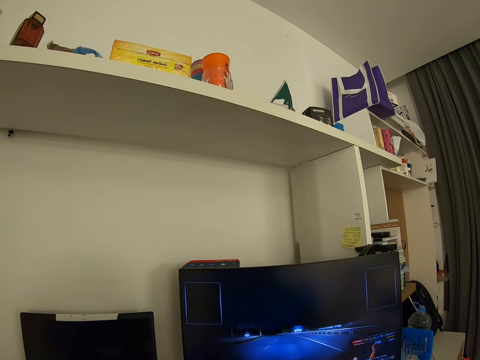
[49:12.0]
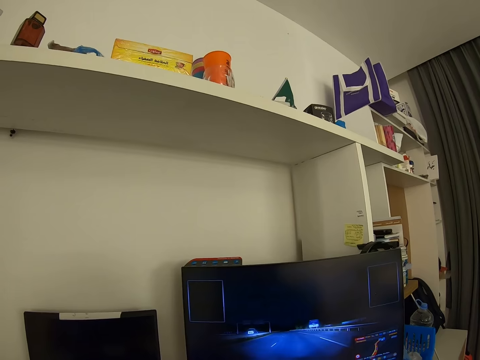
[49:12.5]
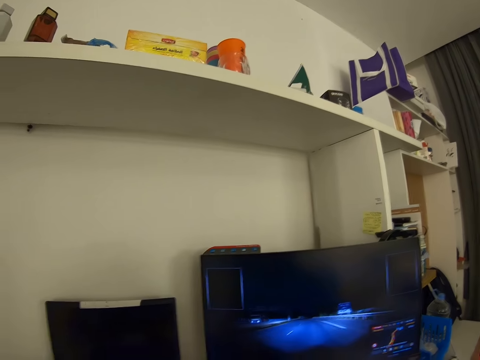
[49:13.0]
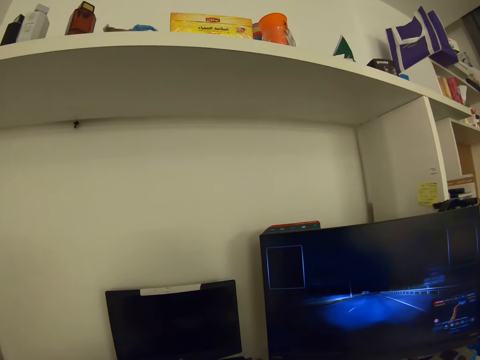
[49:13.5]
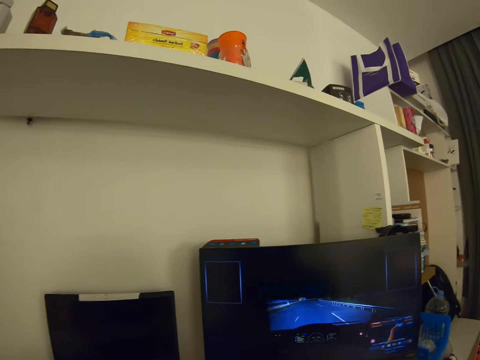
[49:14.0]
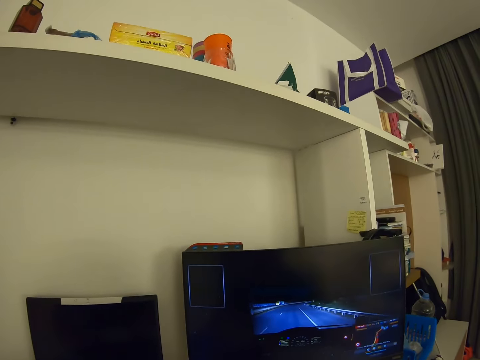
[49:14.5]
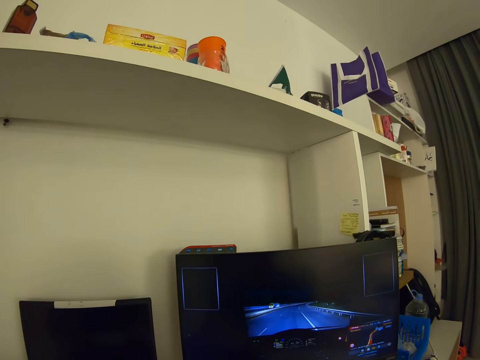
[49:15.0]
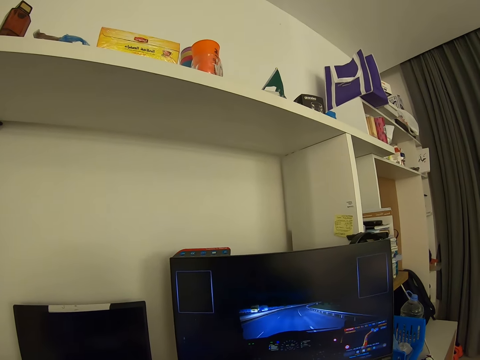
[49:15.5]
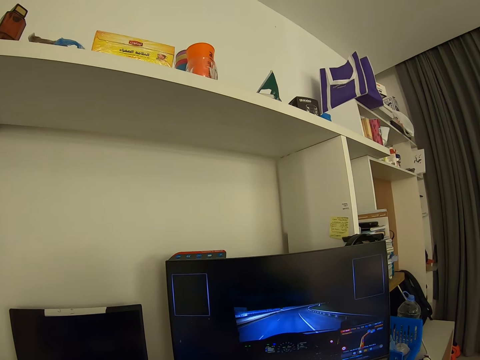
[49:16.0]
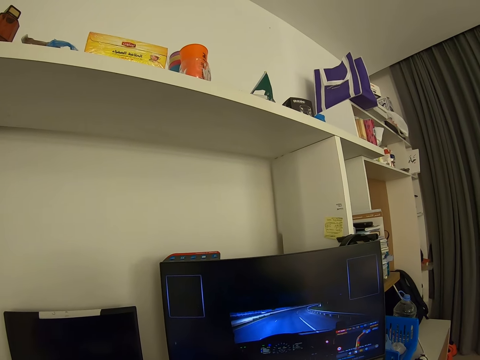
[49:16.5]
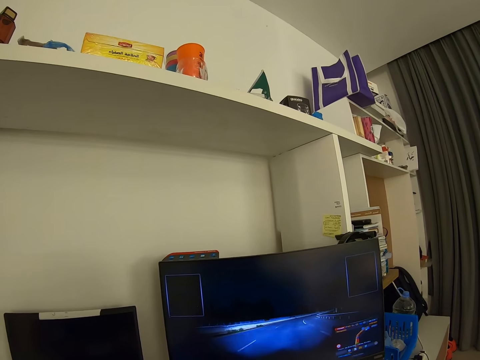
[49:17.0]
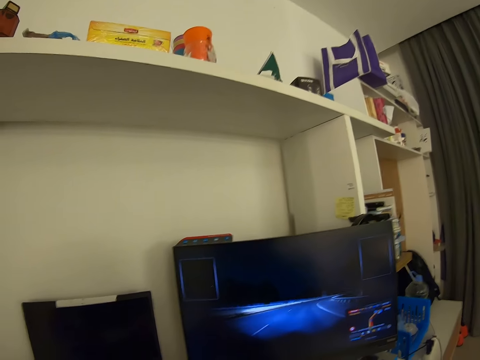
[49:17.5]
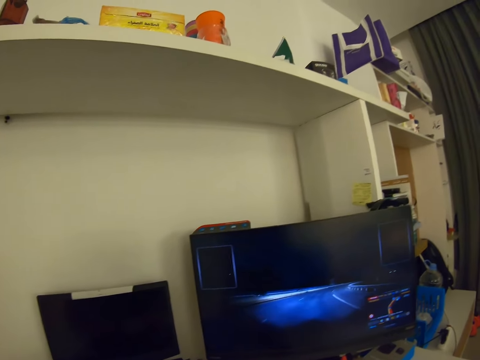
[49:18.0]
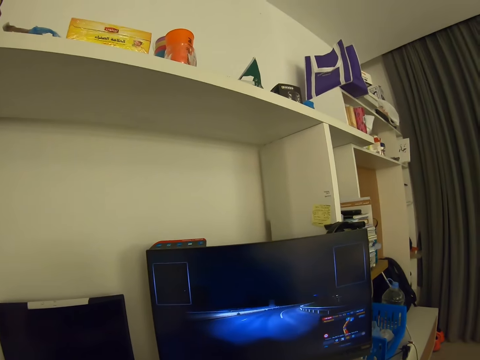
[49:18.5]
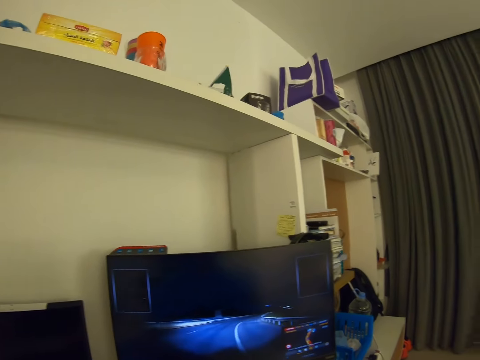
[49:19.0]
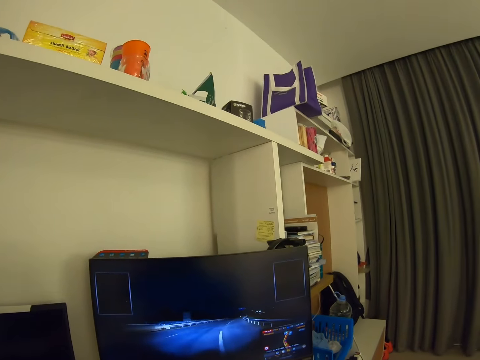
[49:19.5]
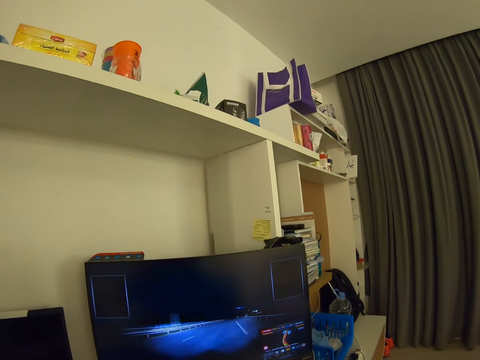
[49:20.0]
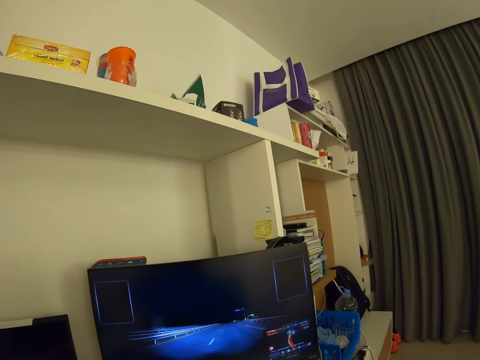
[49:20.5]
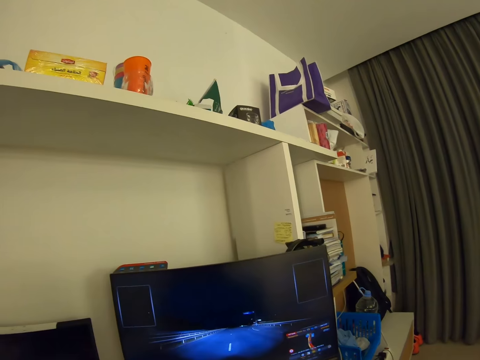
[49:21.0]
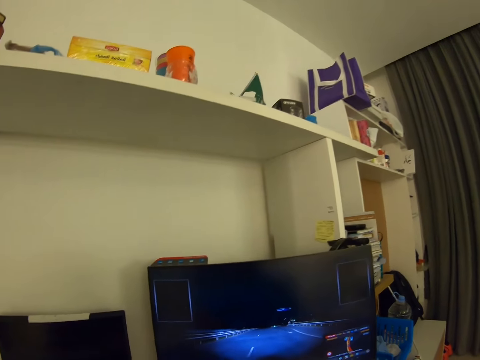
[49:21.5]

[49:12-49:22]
The camera wearer looks around. They play a video game on the computer.

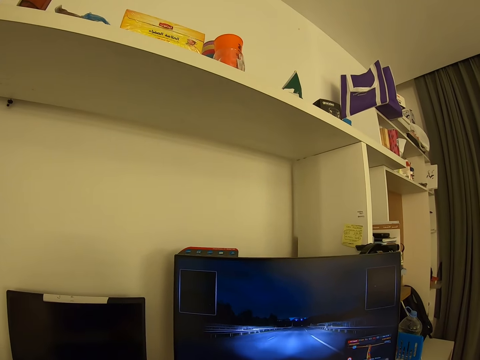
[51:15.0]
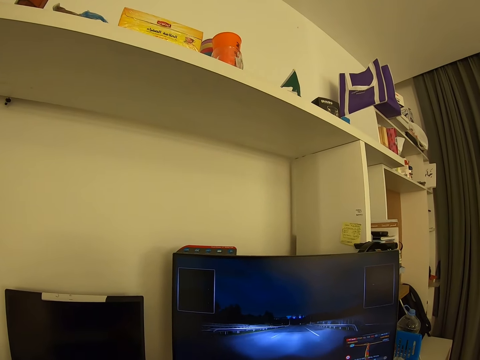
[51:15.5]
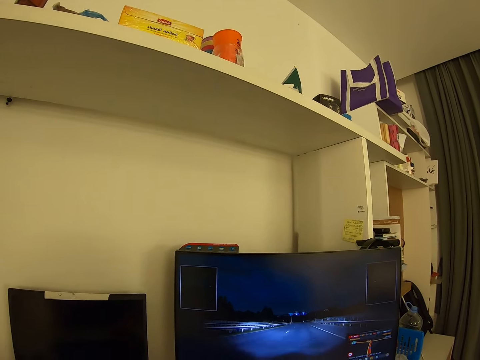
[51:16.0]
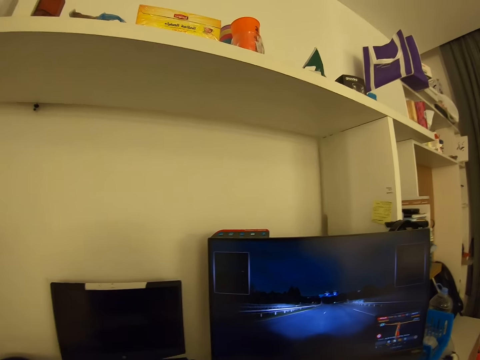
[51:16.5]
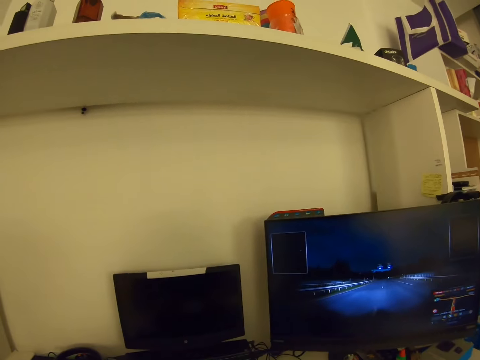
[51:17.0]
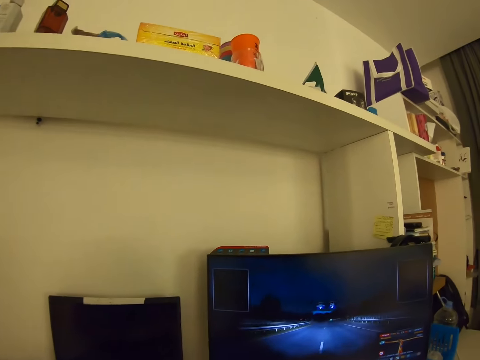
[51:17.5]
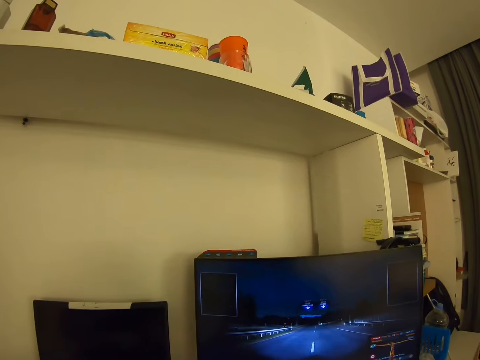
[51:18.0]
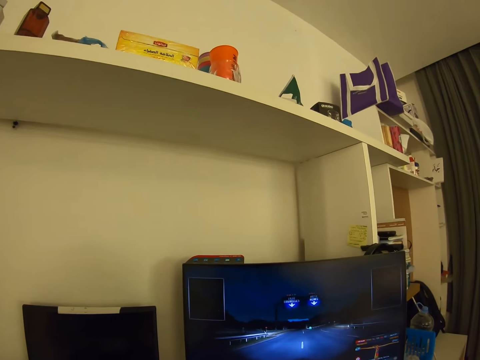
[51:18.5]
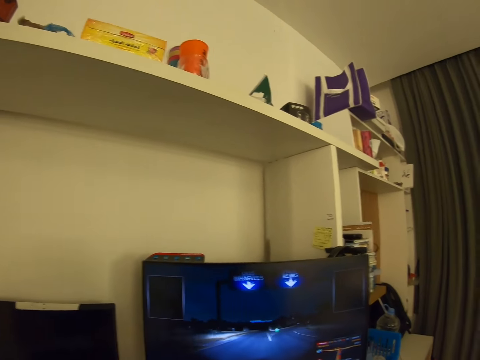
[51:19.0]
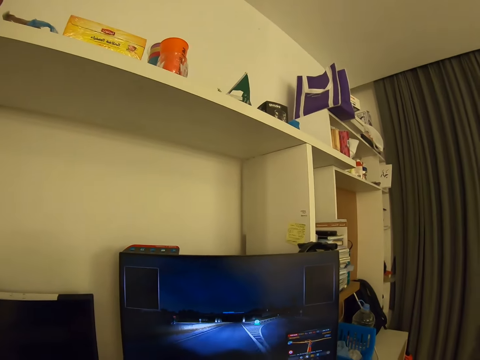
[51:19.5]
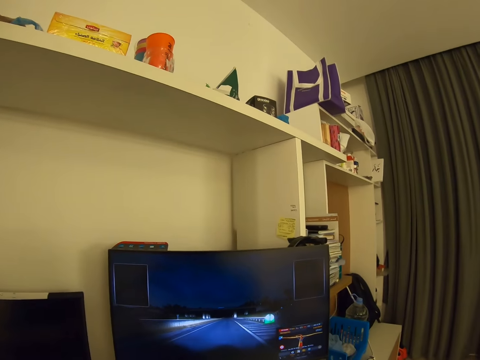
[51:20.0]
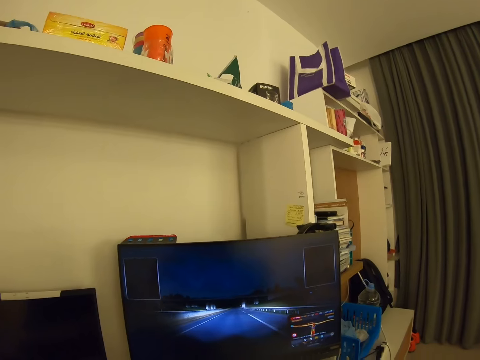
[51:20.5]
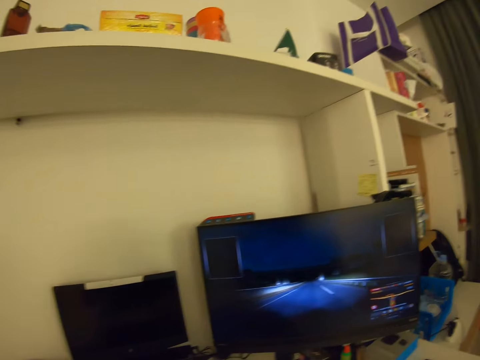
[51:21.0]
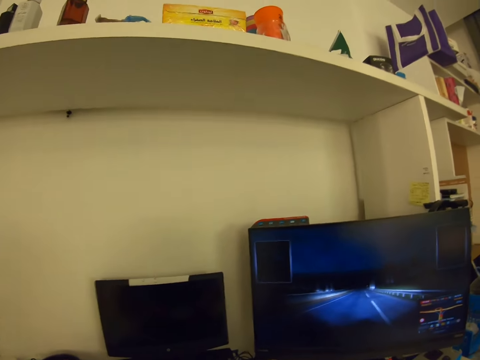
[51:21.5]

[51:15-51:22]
The camera wearer looks around.

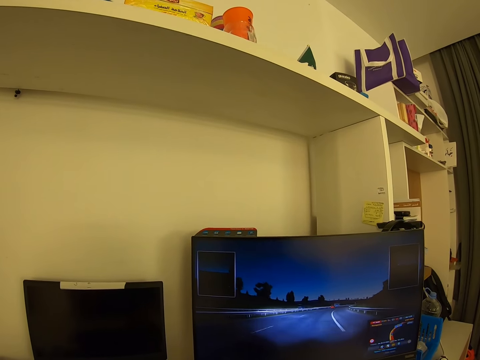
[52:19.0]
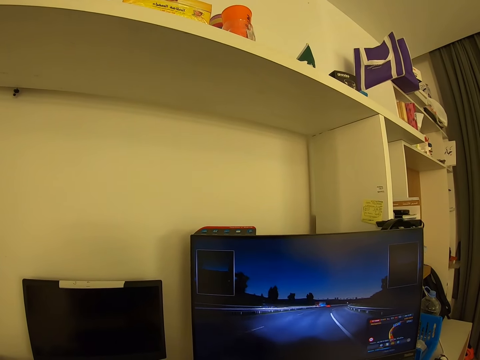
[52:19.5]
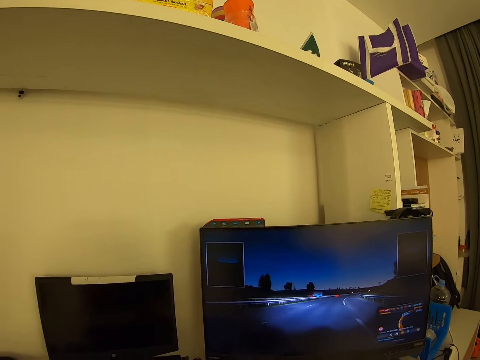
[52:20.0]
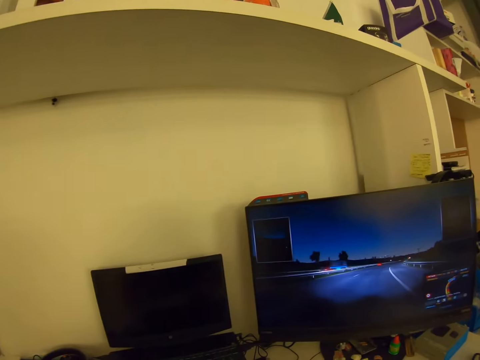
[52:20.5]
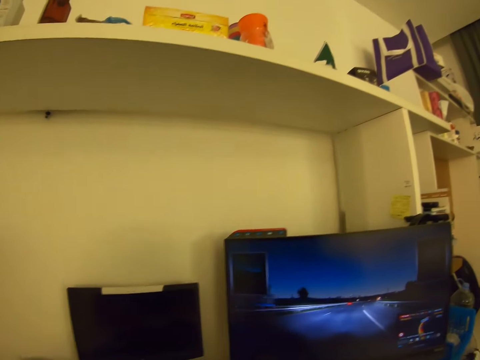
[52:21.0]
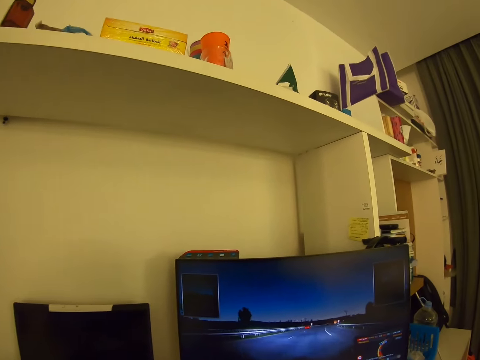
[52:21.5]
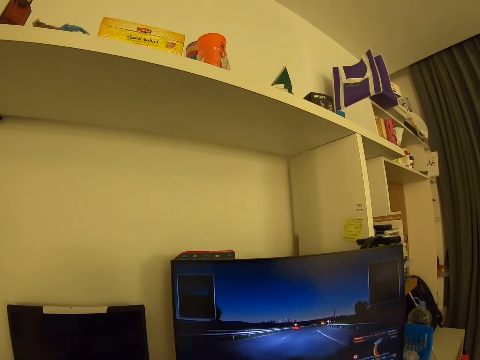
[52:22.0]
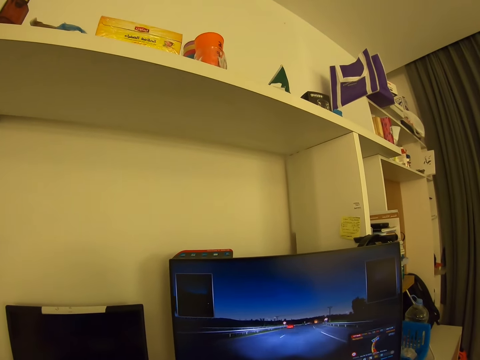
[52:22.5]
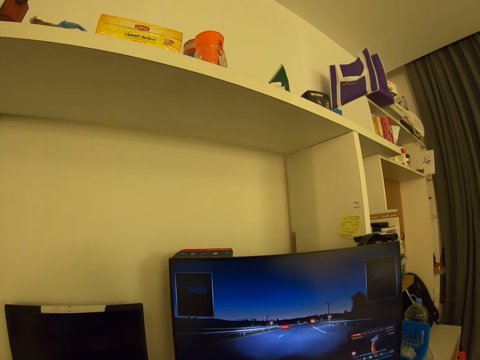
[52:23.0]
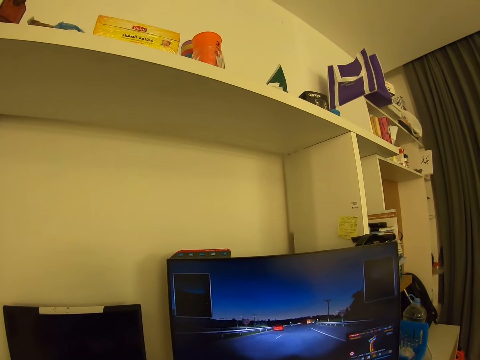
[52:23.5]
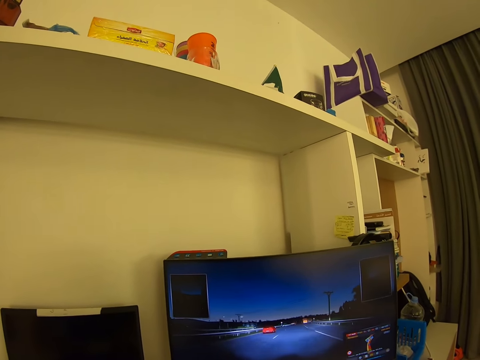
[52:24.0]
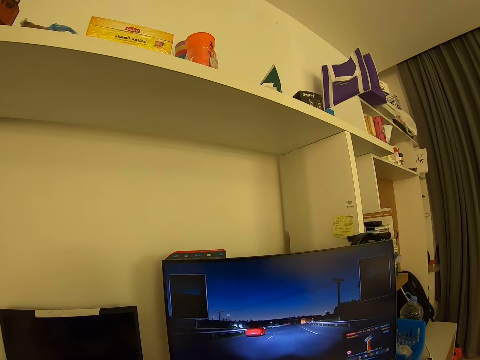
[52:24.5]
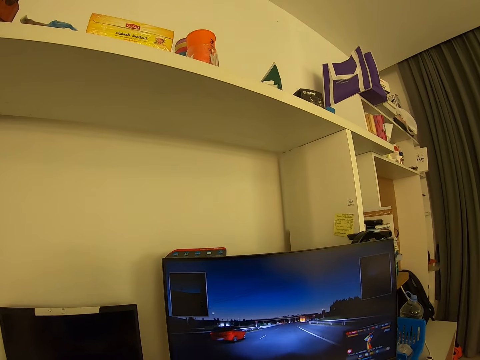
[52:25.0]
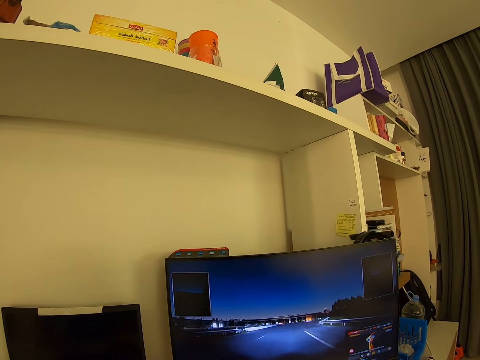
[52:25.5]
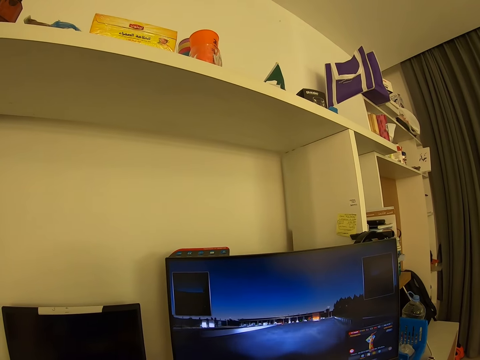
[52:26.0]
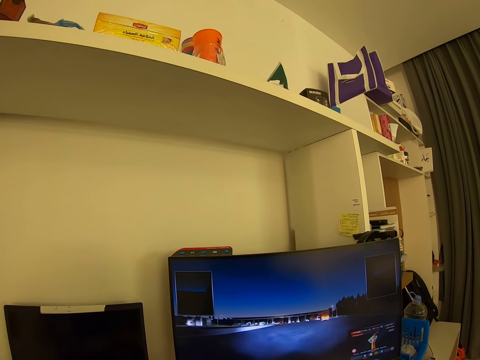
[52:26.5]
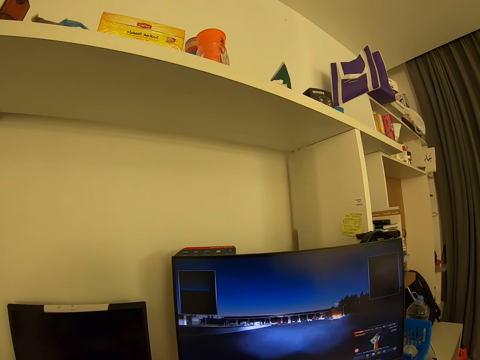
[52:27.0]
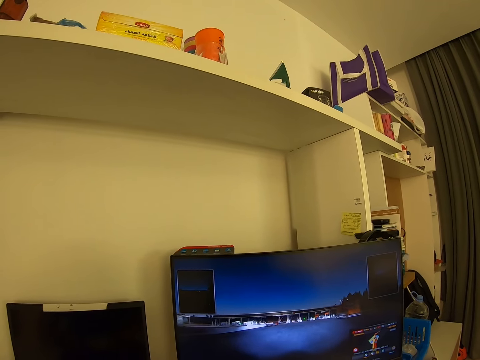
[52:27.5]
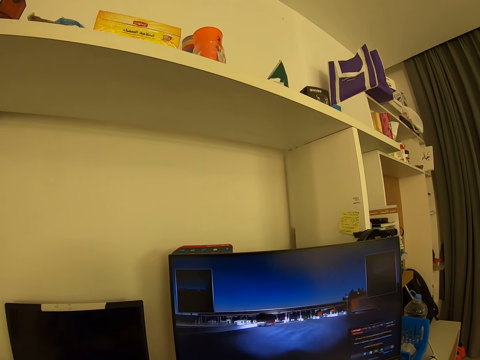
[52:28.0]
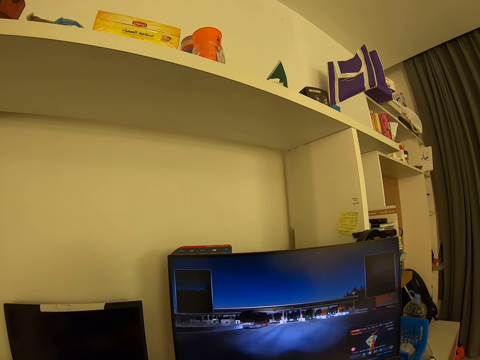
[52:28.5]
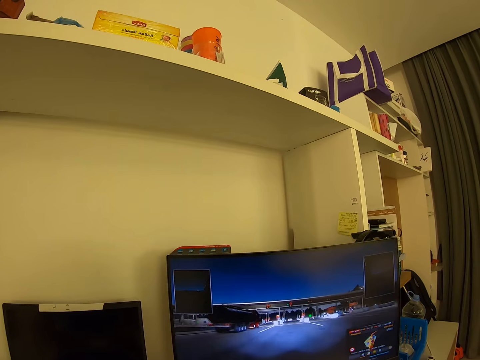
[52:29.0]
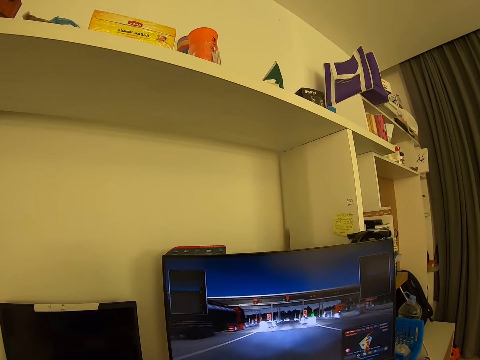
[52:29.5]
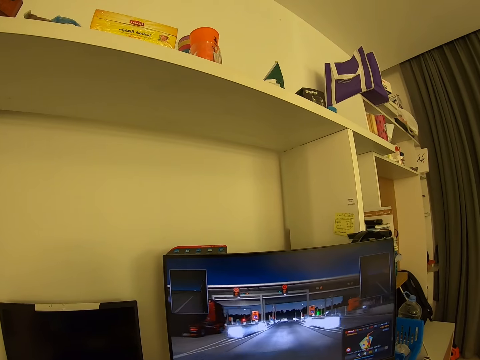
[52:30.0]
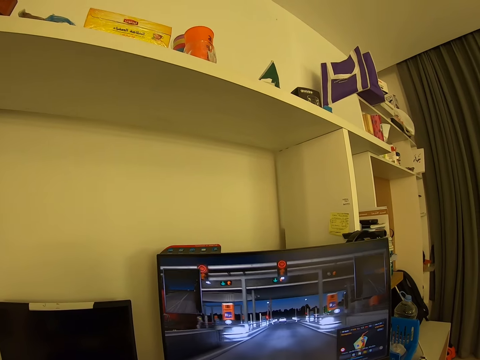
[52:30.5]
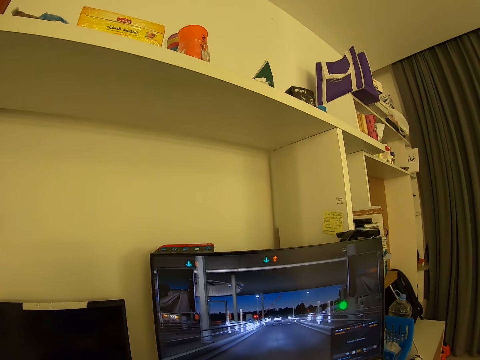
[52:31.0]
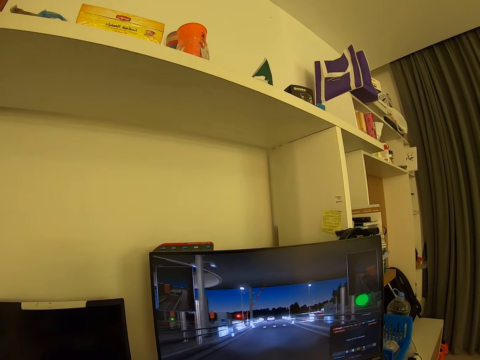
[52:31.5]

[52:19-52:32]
The camera wearer looks around.
